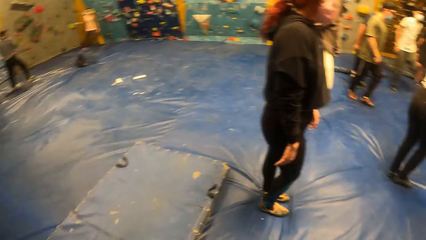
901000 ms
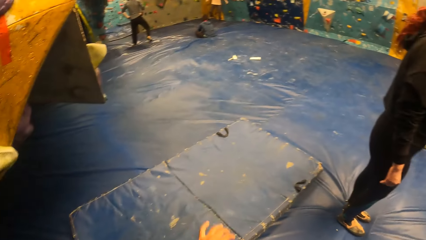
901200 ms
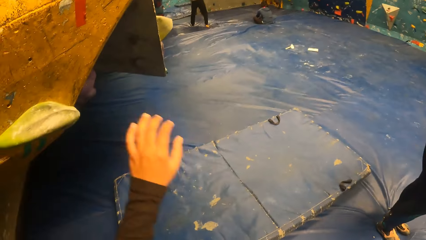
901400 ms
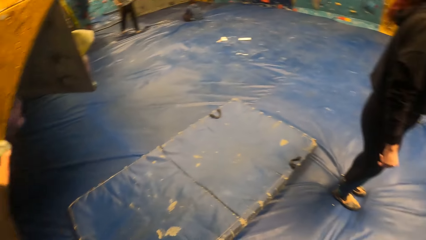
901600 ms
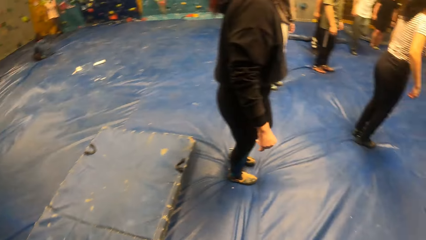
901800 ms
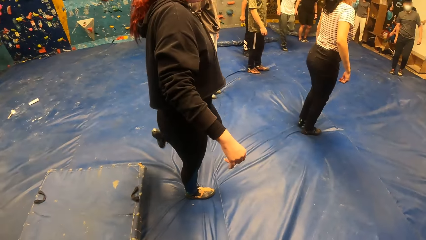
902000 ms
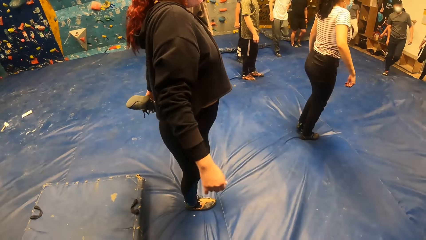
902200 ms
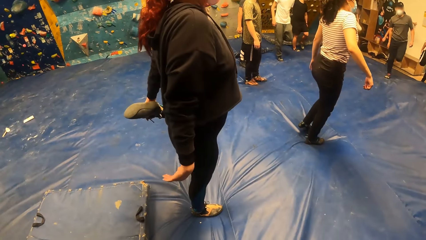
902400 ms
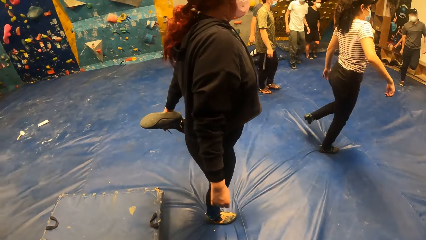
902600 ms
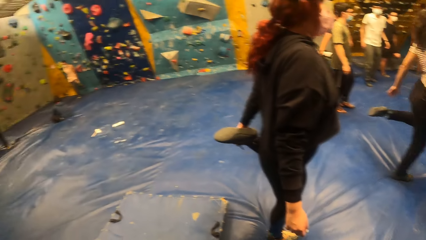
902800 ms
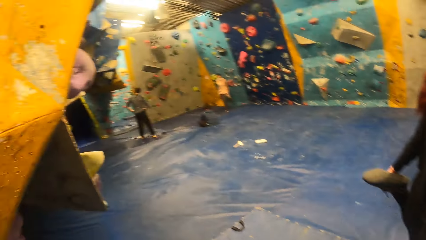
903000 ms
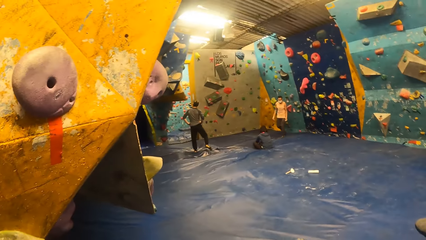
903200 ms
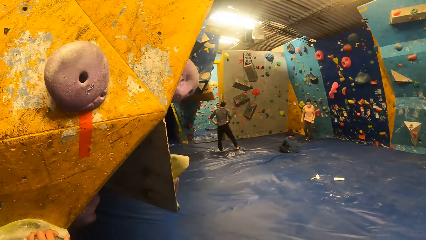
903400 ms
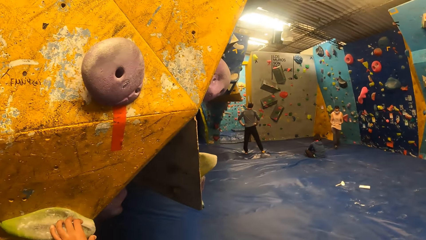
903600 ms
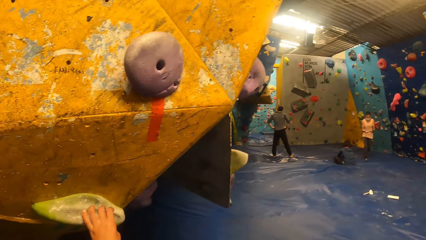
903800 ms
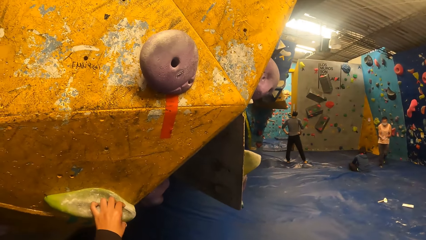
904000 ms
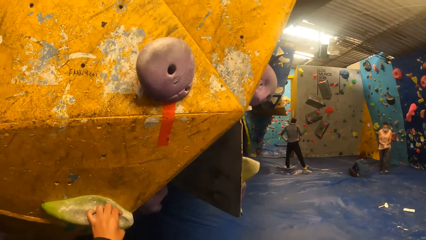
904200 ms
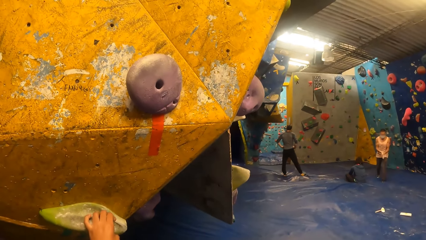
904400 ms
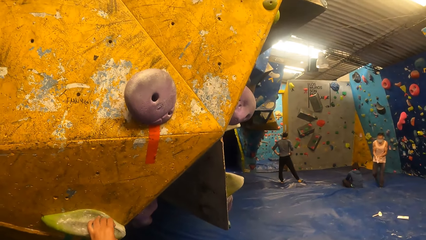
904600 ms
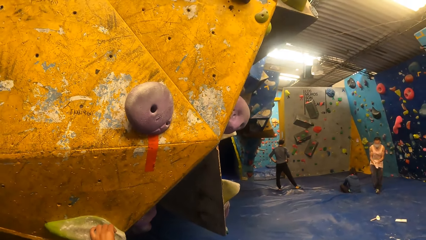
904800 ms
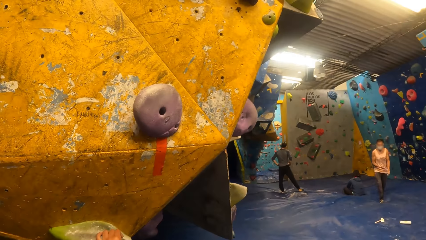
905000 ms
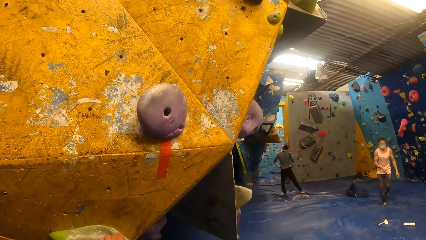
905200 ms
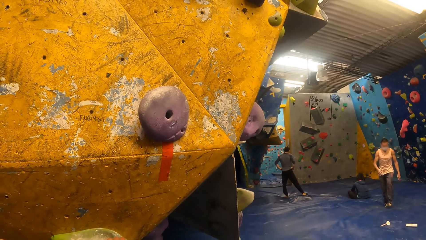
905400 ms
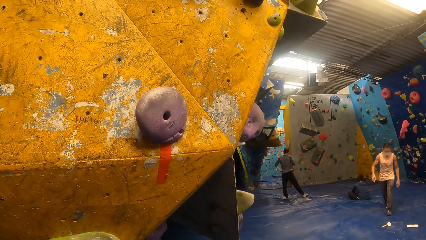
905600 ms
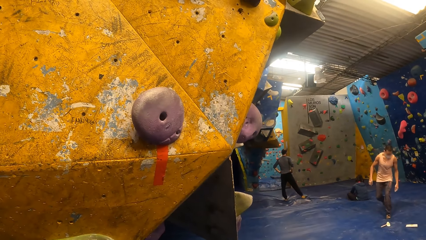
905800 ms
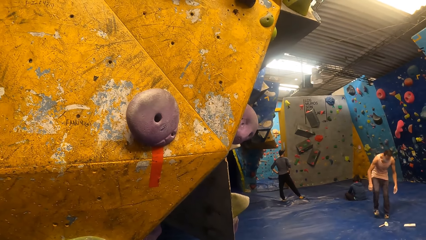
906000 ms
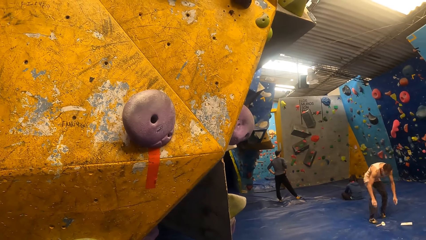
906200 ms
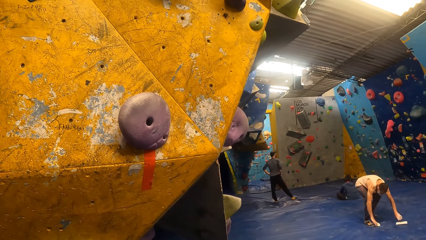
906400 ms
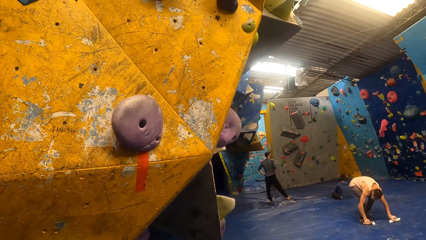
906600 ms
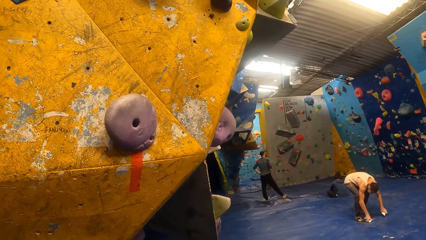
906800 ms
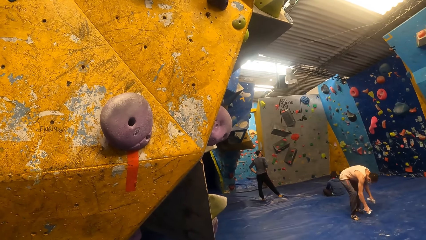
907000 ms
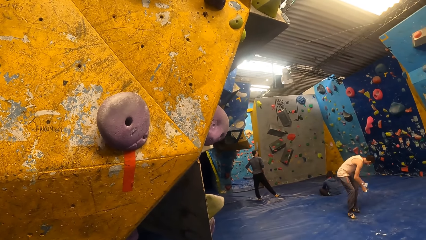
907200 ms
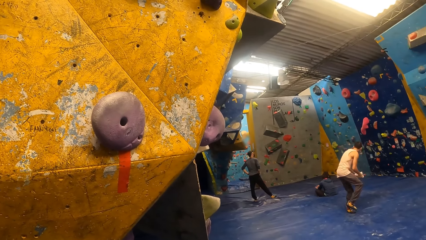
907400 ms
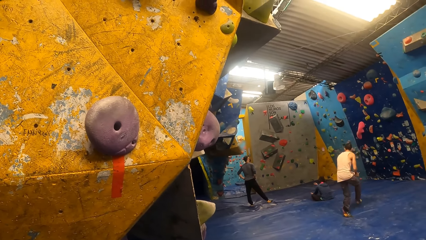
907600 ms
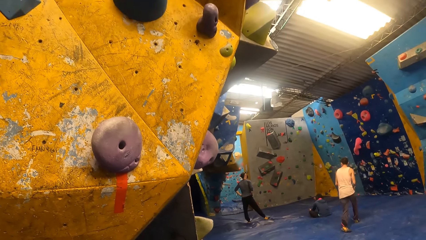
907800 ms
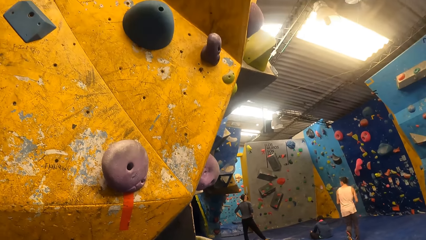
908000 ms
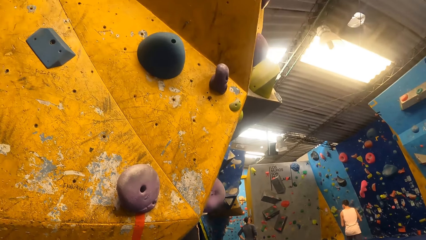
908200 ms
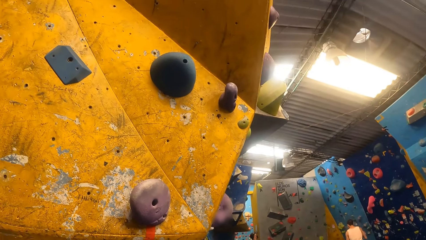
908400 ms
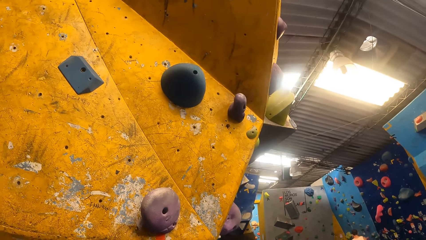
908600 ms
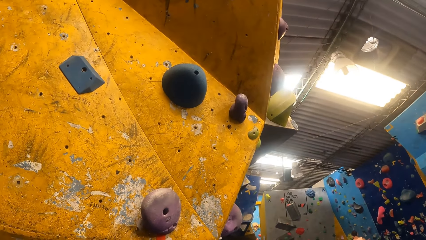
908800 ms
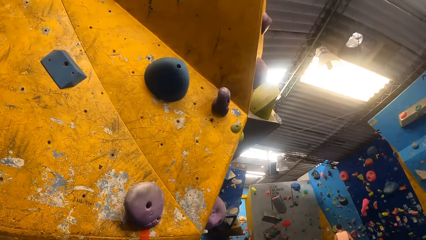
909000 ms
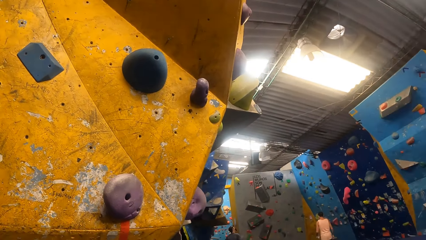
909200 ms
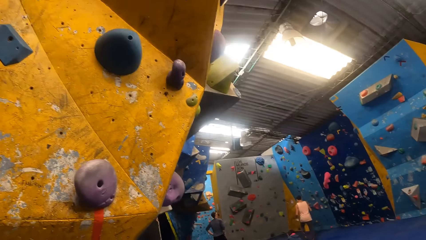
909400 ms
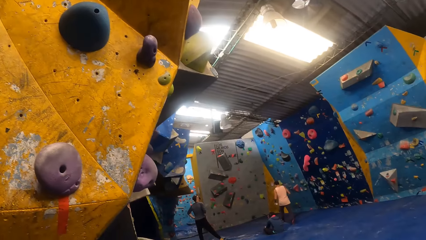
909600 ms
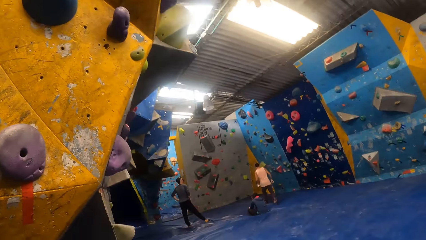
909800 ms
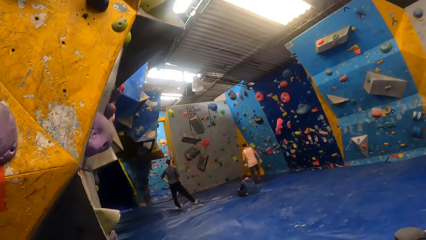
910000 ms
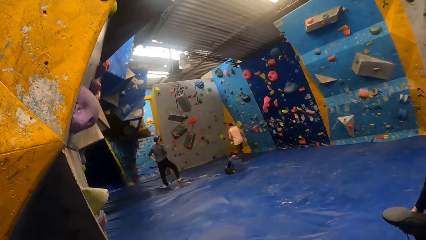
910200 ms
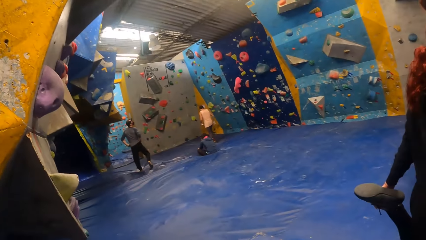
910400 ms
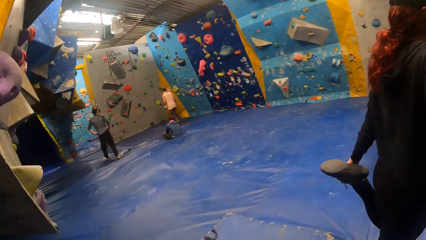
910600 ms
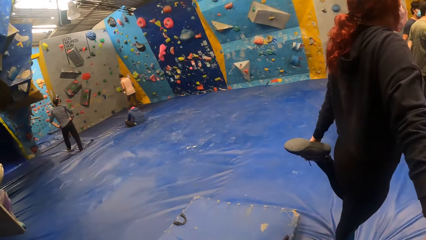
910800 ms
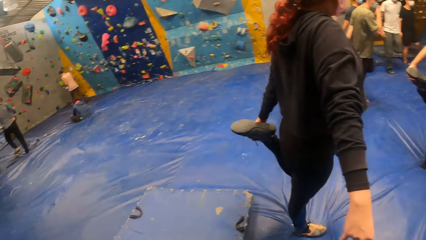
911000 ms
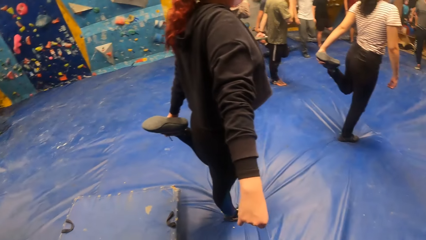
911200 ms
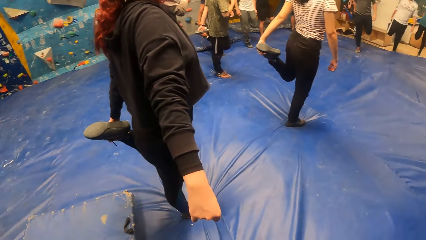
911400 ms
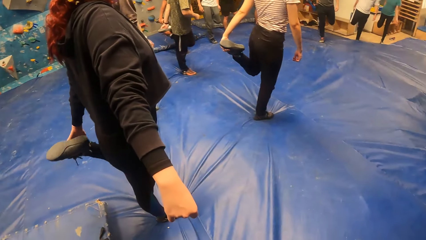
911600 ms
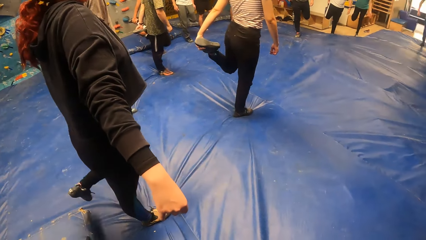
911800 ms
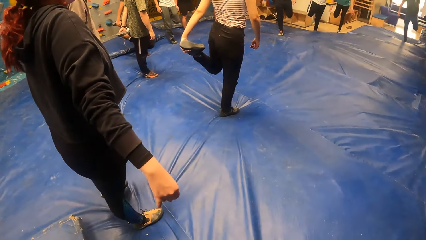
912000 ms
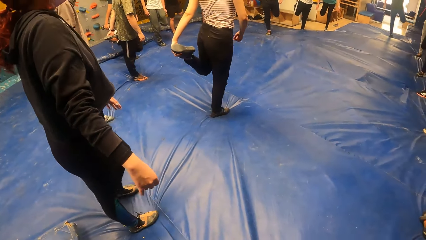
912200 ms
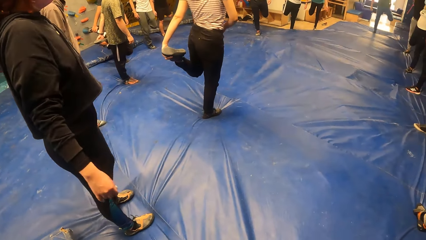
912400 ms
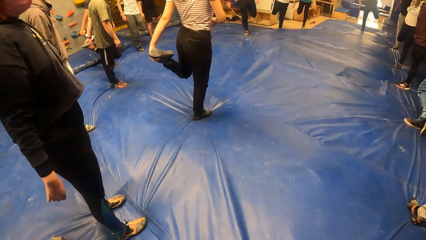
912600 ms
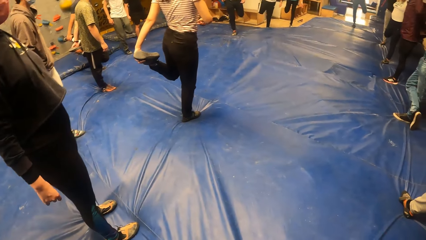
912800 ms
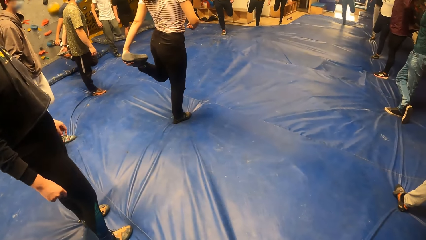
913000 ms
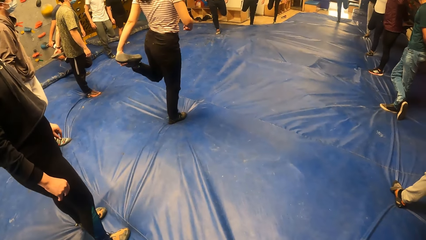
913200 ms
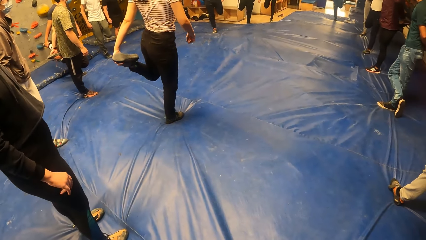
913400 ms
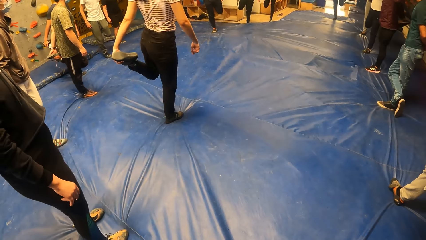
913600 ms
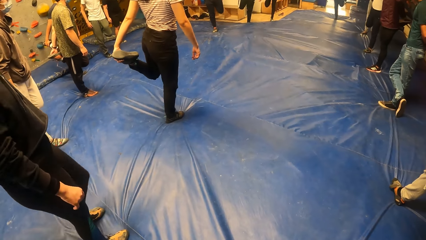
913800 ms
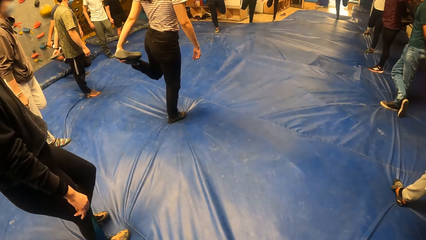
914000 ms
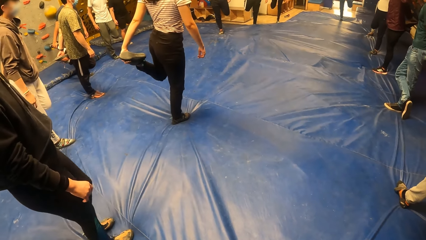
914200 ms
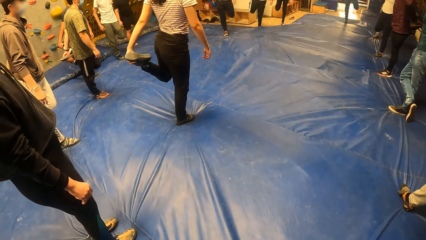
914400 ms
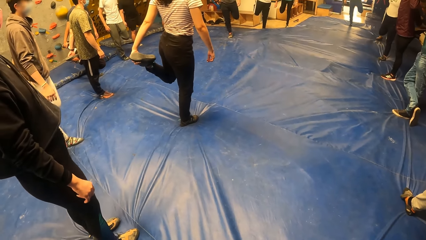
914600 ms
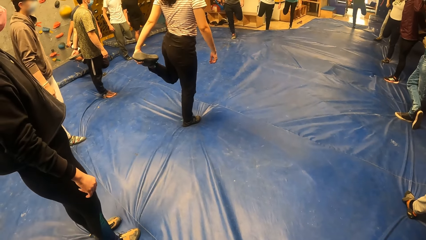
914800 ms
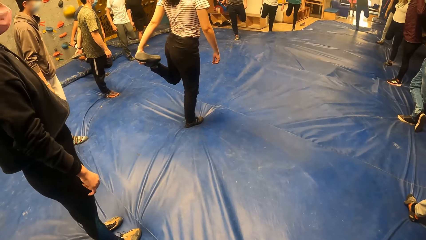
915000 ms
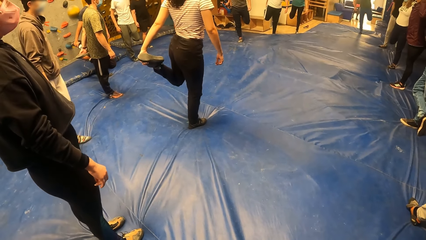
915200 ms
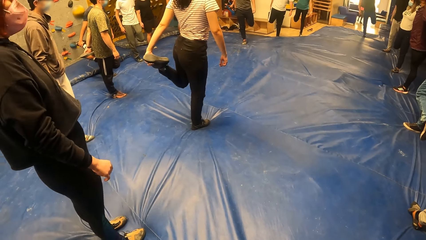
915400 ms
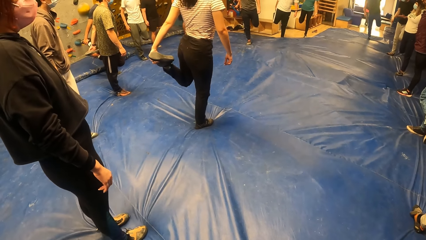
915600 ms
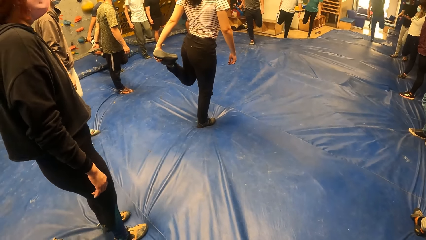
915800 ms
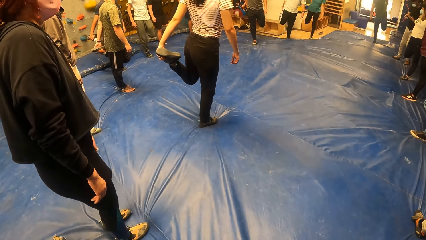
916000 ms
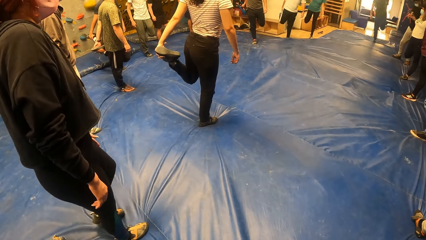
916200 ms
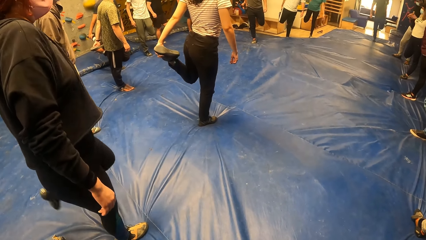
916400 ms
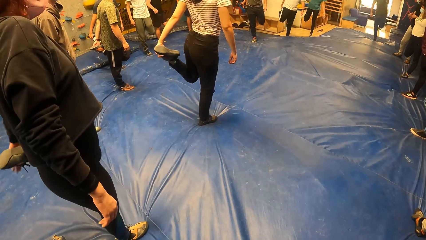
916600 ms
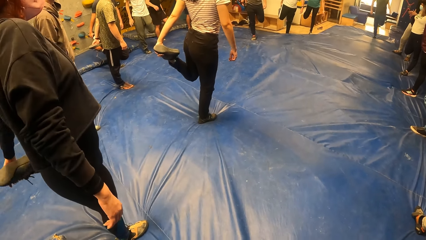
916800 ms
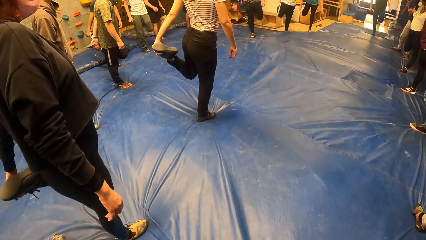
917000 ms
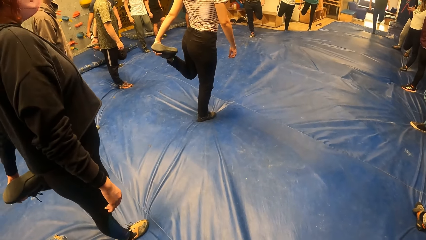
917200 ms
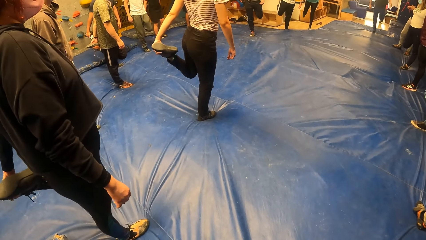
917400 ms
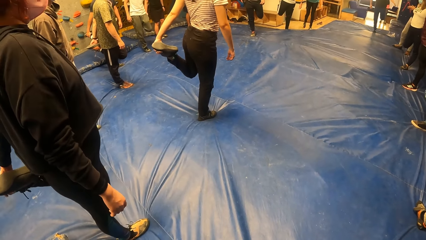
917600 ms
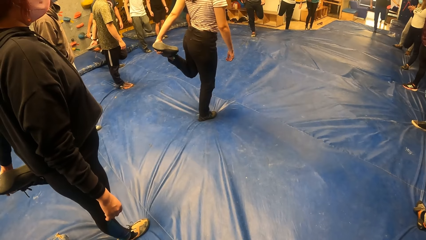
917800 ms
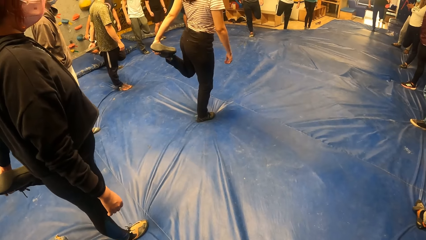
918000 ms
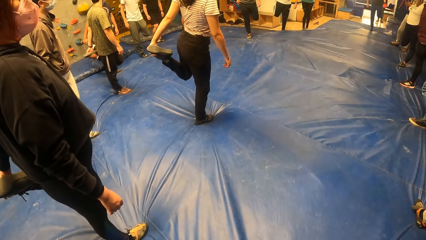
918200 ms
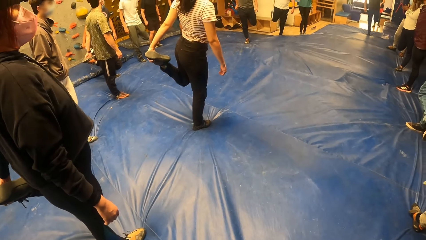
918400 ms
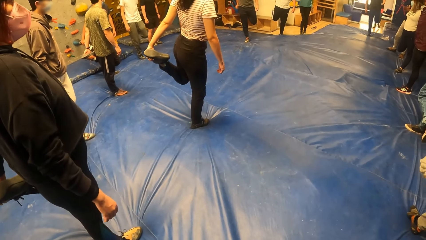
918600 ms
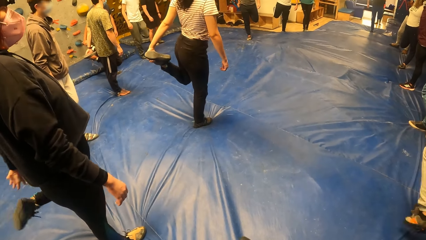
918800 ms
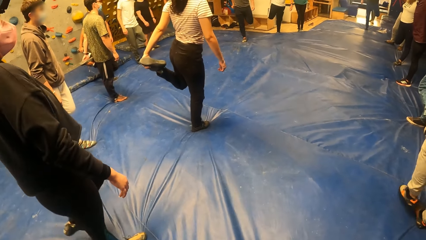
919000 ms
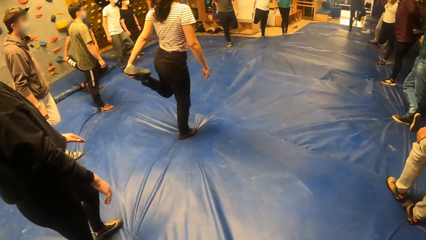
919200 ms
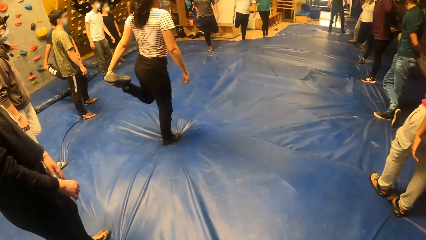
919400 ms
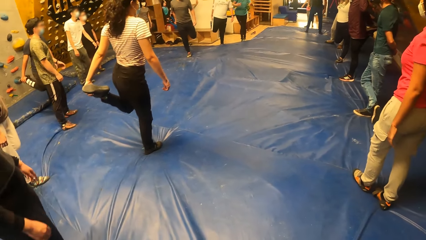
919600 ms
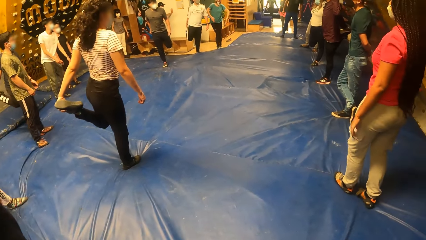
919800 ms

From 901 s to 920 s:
The camera wearer puts a hand on the rock climbing wall. They look at the rock climbing wall. They look around.
